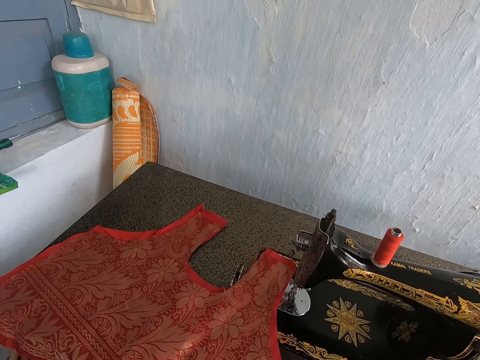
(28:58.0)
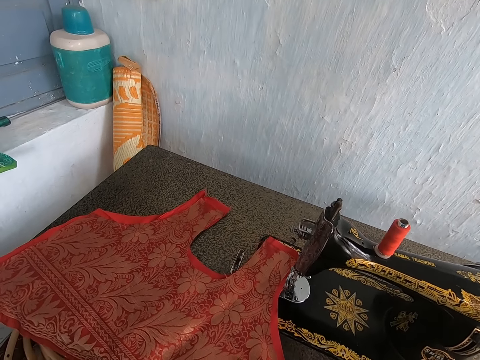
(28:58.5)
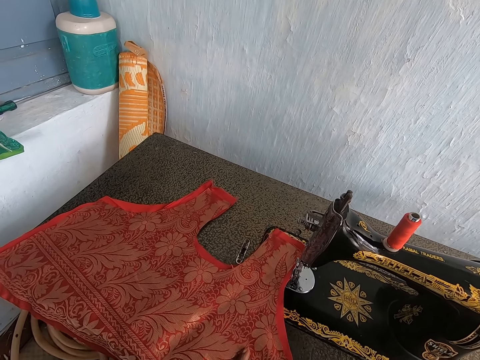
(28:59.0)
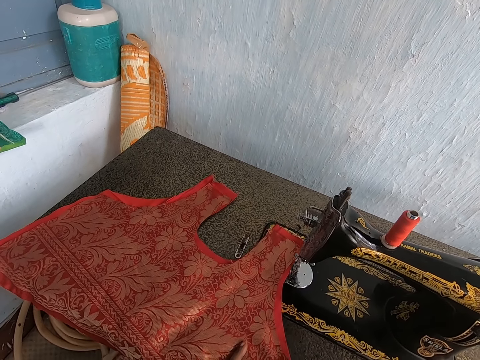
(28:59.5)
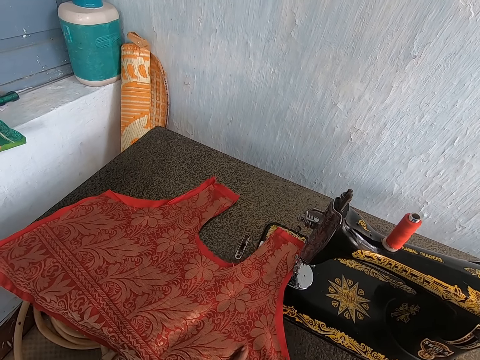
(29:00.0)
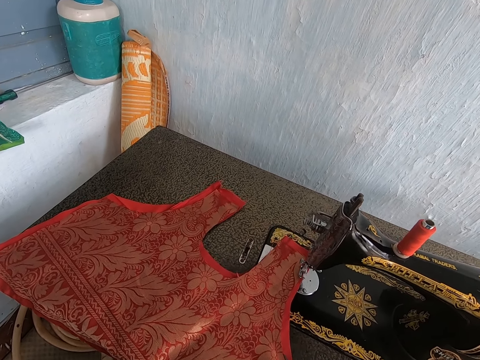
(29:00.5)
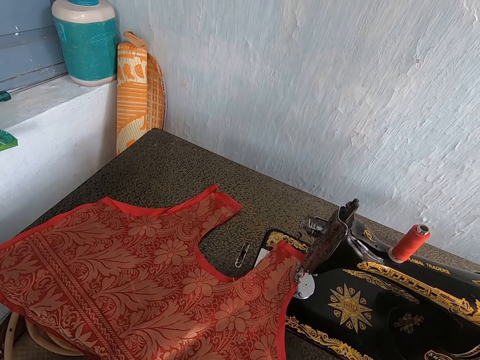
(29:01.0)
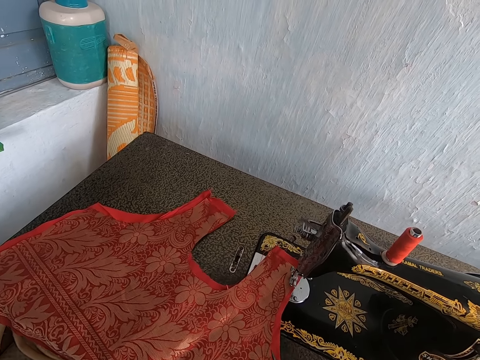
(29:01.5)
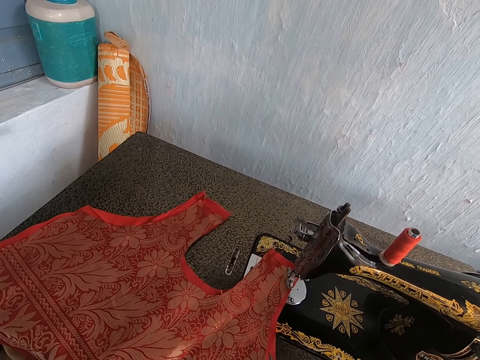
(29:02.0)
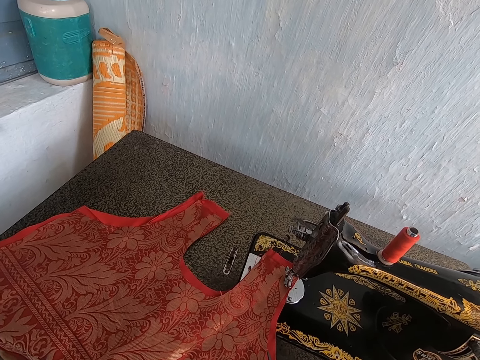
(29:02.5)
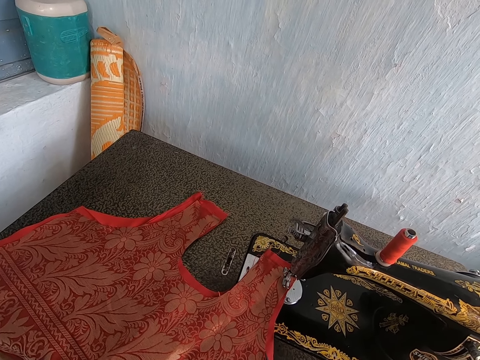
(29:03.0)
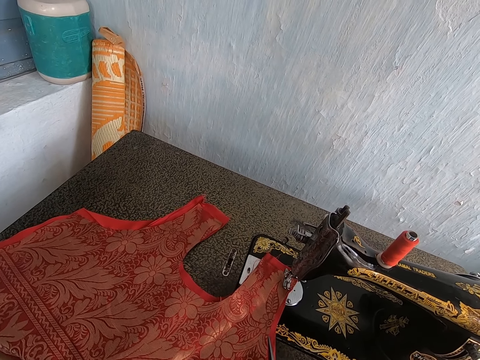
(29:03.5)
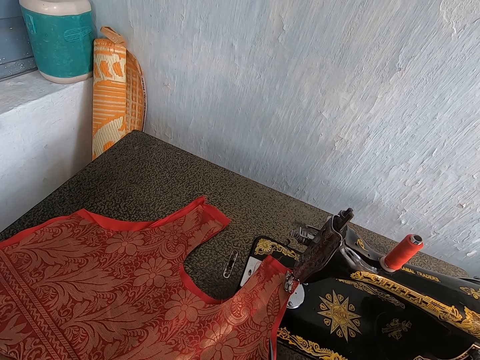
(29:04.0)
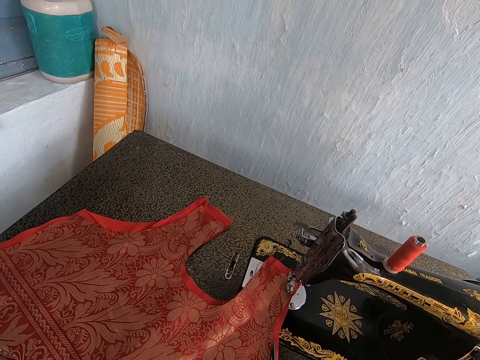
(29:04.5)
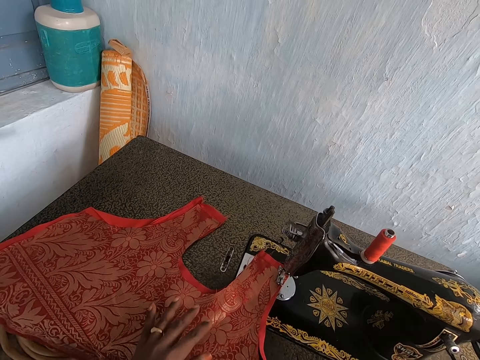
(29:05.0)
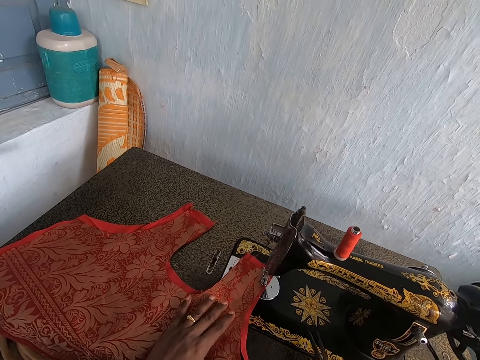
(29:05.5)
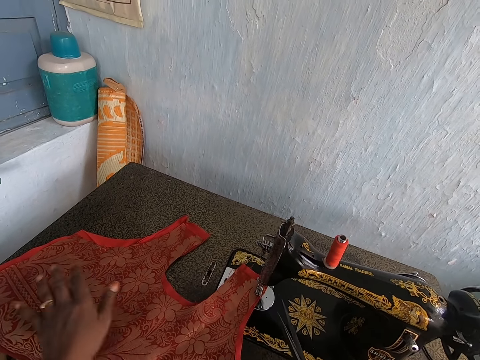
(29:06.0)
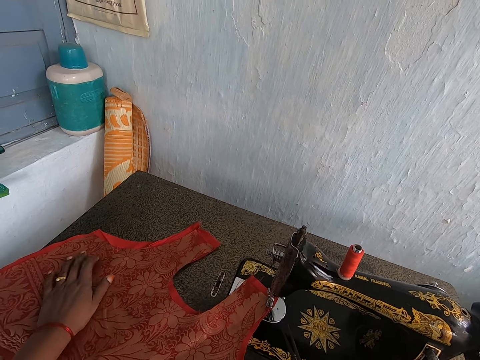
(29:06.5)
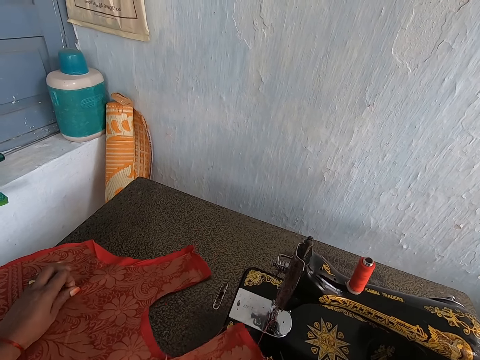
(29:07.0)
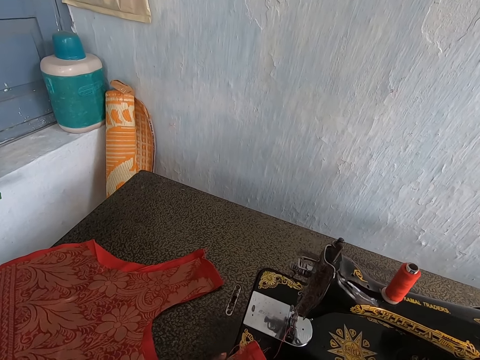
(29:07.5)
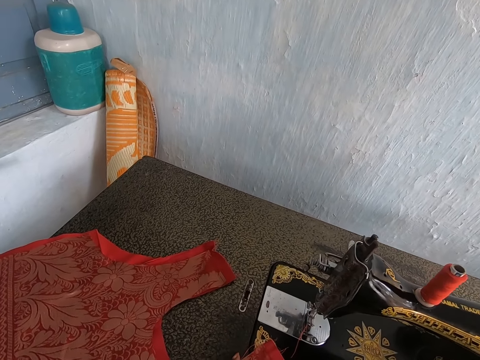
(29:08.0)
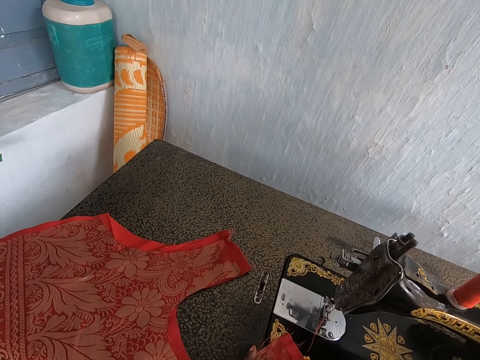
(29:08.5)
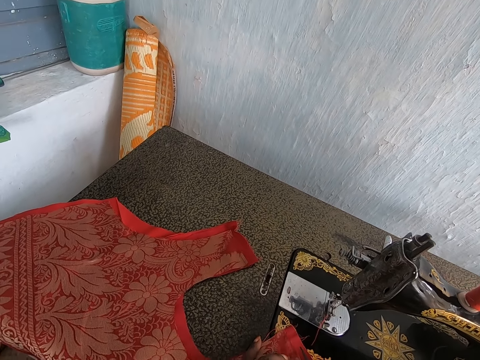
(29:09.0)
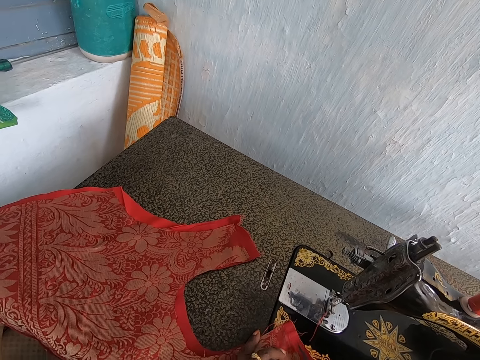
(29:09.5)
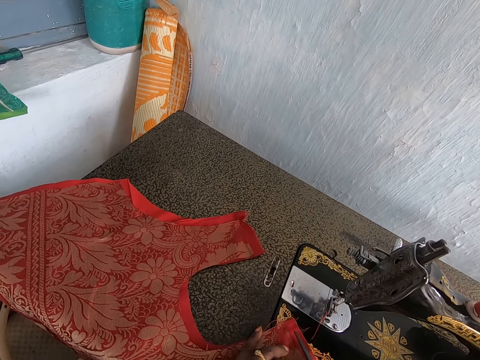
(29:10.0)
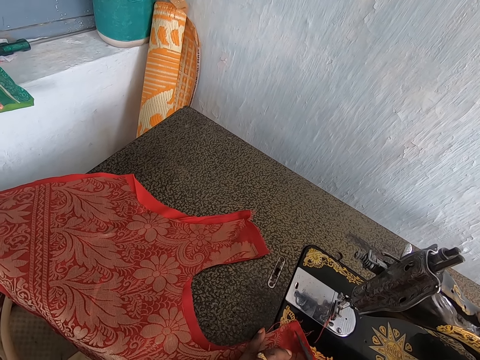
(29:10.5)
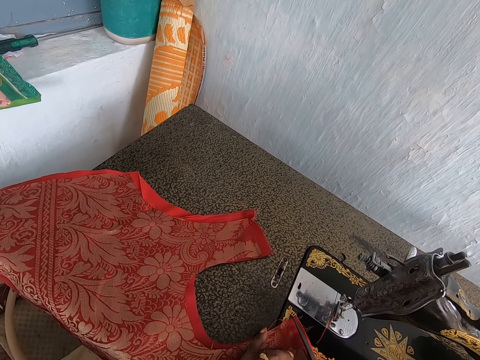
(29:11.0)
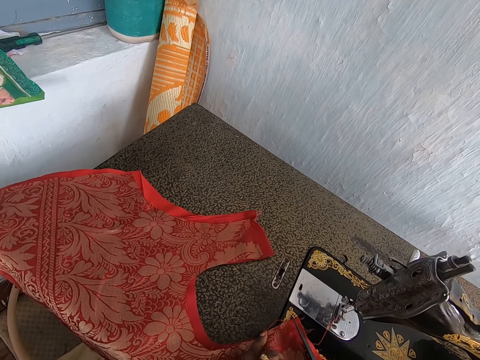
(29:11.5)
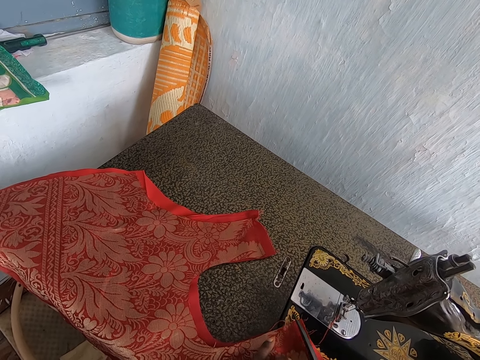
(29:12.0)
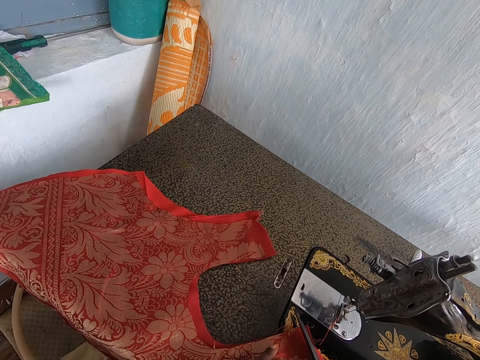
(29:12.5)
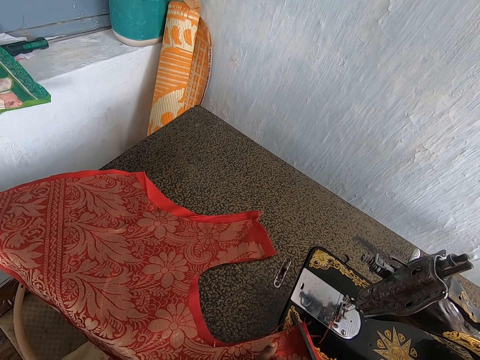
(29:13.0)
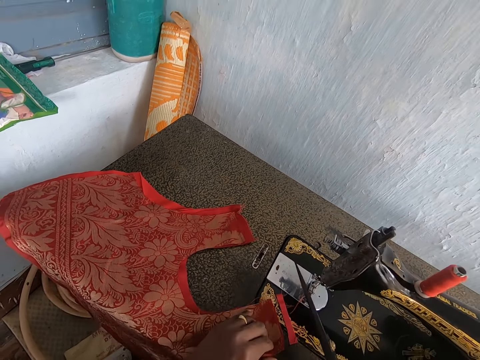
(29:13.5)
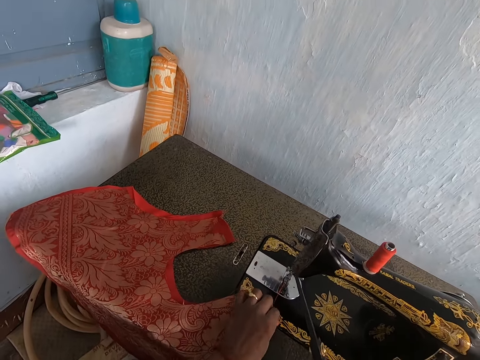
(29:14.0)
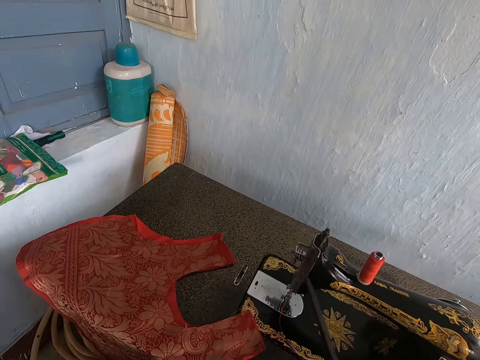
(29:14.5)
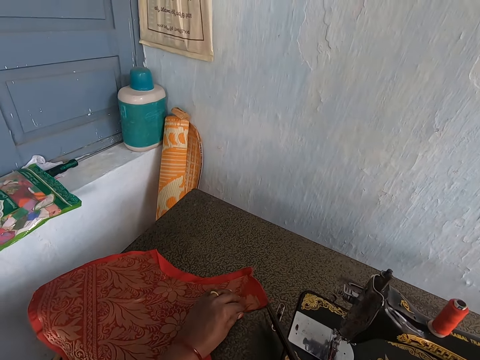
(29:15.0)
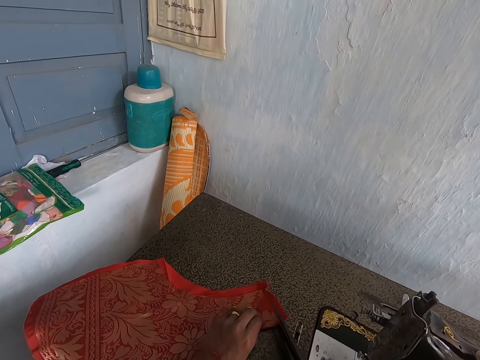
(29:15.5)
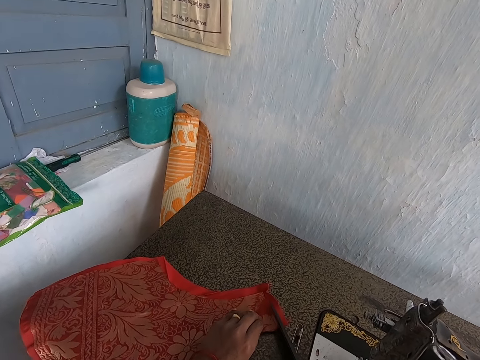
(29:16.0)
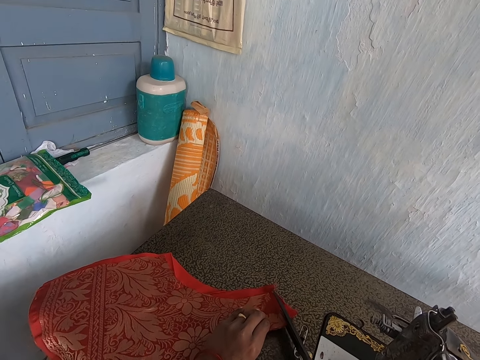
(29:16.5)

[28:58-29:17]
The camera wearer drops the pair of scissors on the sewing machine with her right hand. She cuts the fabric with the scissors. She picks the pair of scissors from the machine with her right hand. She cuts the yarn with the scissors. She trims off the excesses of the cloth with the pair of scissors in her right hand.

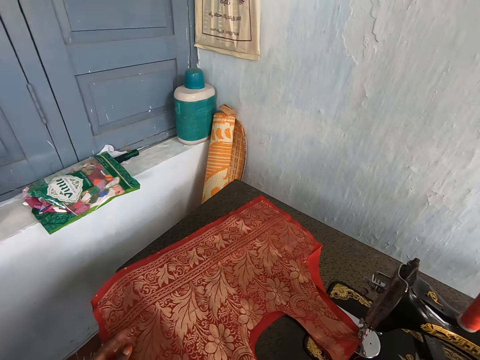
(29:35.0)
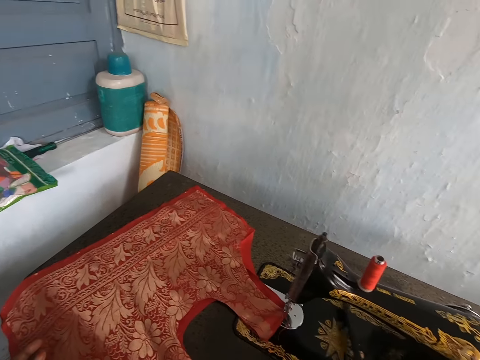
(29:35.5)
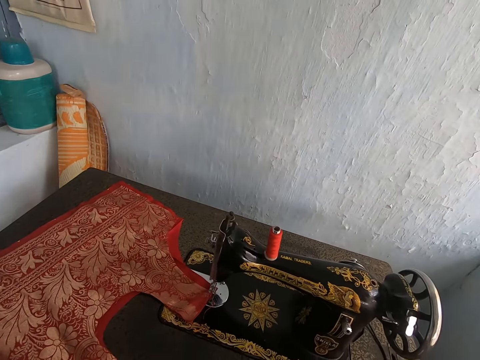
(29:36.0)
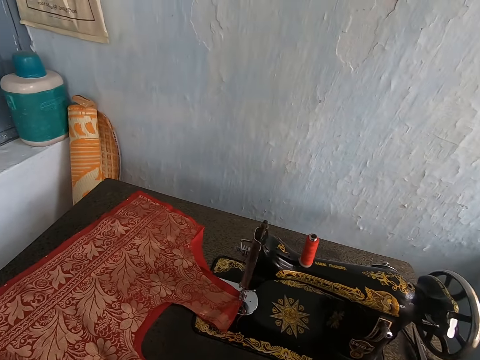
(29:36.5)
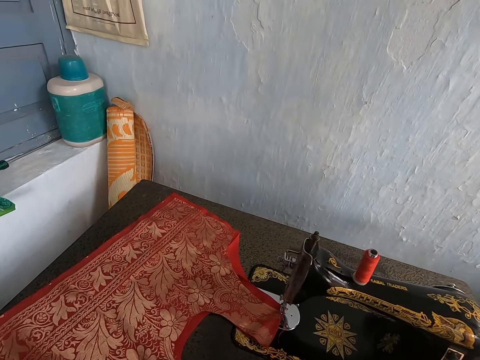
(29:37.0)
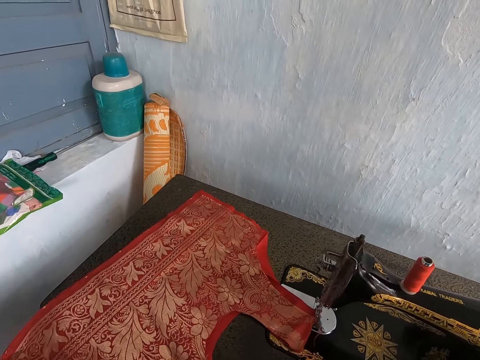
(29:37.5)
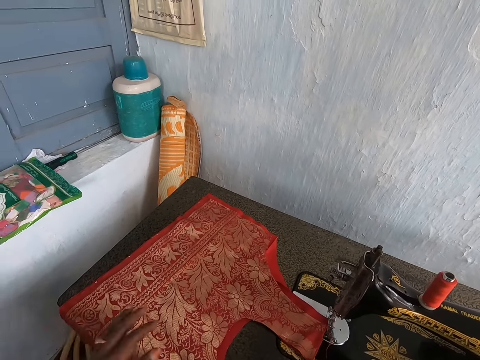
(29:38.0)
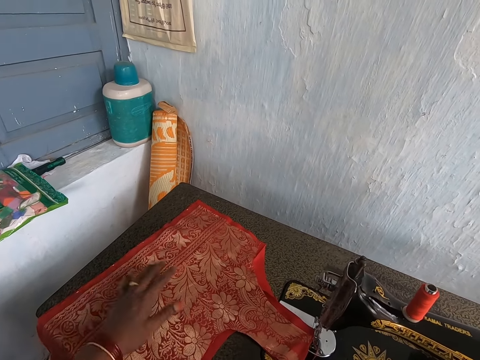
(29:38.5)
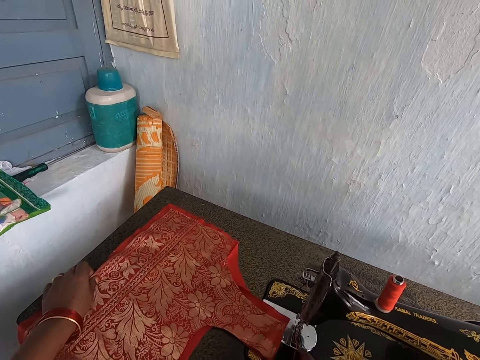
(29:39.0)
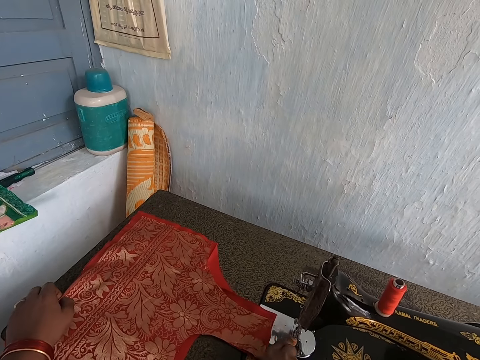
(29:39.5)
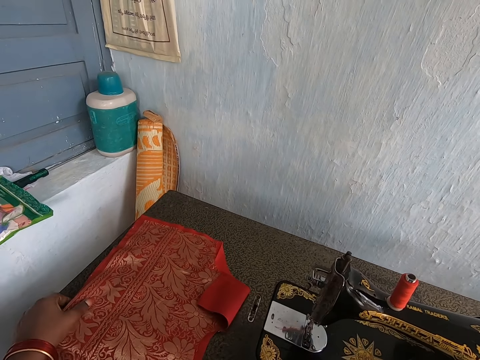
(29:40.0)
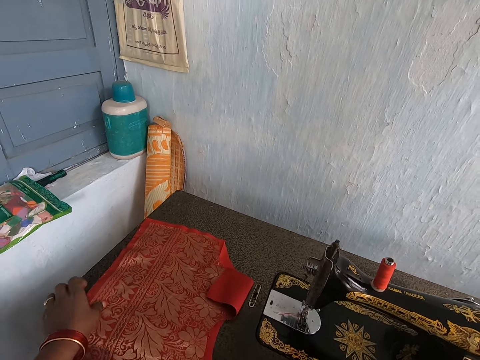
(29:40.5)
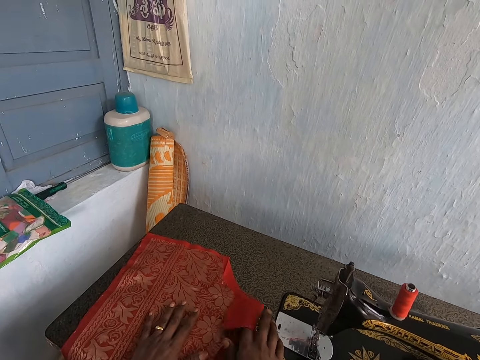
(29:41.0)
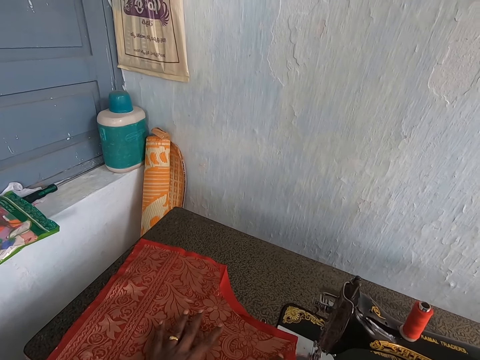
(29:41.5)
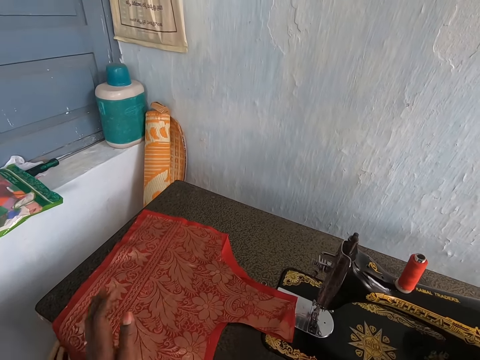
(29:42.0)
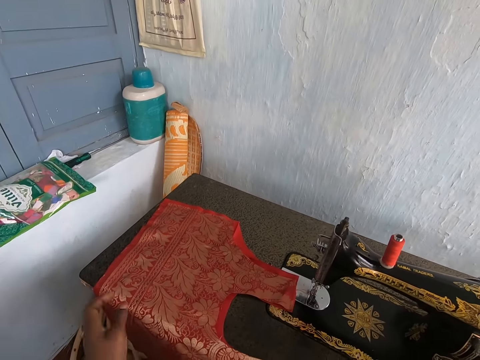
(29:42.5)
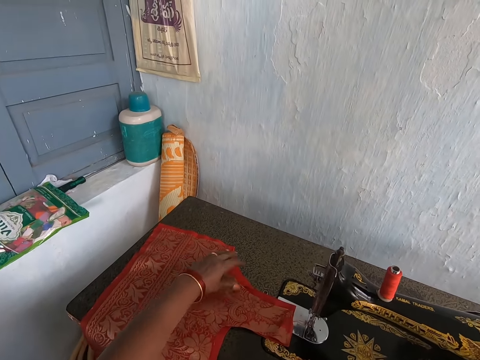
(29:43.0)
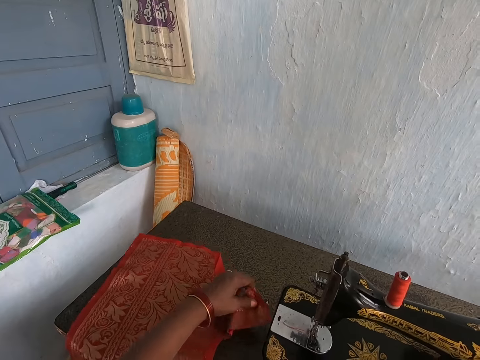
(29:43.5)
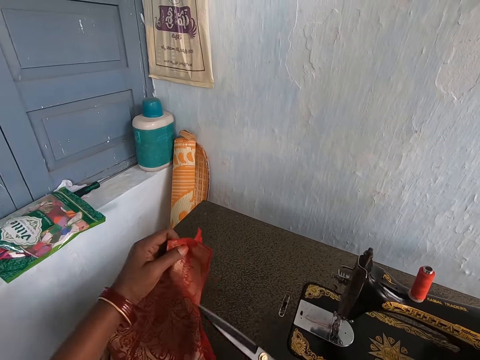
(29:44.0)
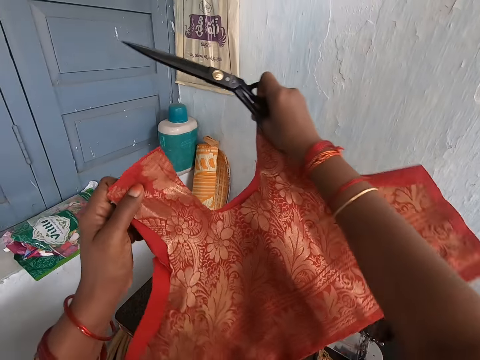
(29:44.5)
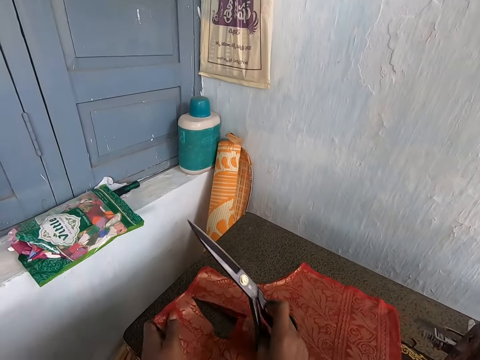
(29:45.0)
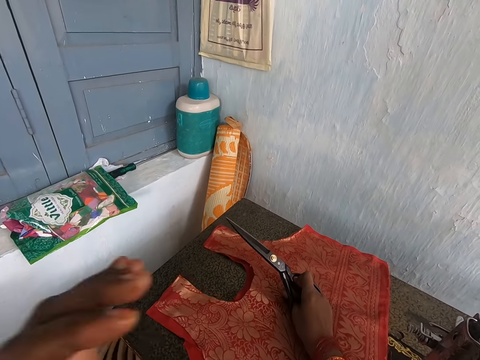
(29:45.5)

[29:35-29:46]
The camera wearer drops the pair of scissors on the sewing machine with her right hand. She adjusts the cloth on the sewing machine with her hands. She touches the fabric with her hand. She picks the pair of scissors from the machine with her right hand.
